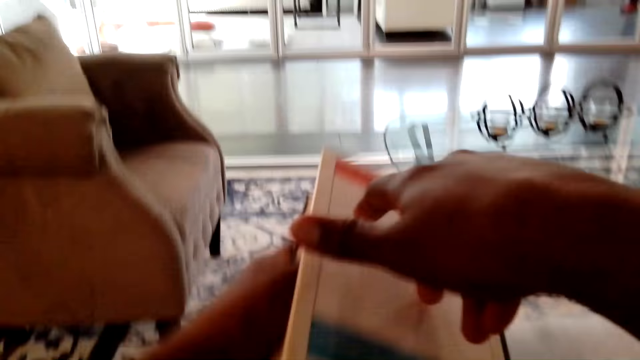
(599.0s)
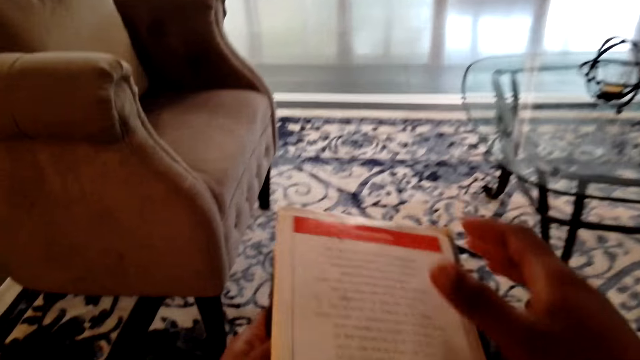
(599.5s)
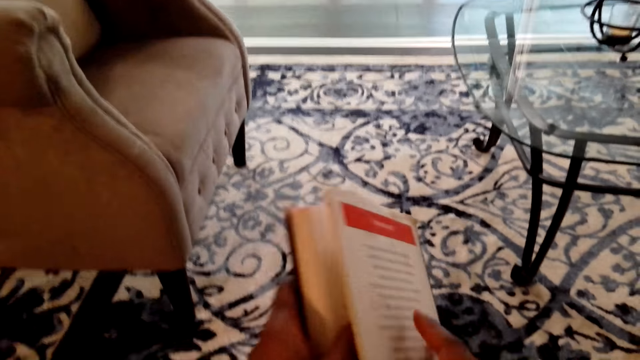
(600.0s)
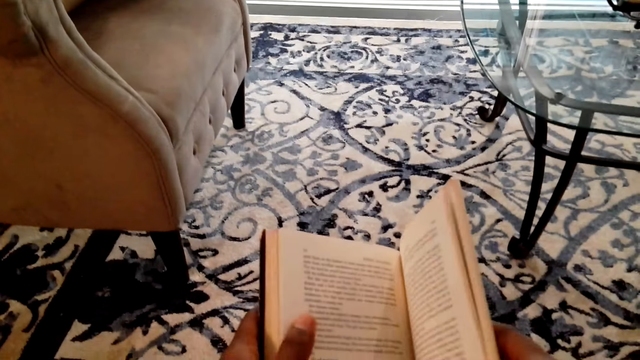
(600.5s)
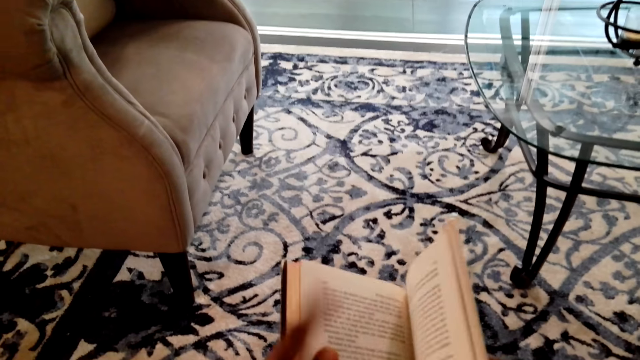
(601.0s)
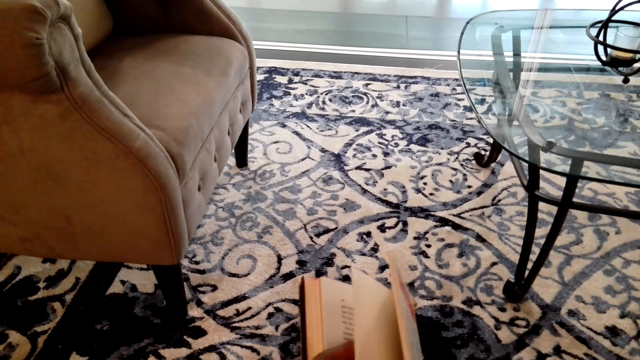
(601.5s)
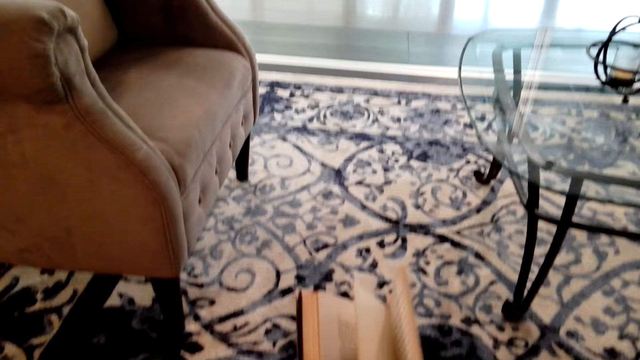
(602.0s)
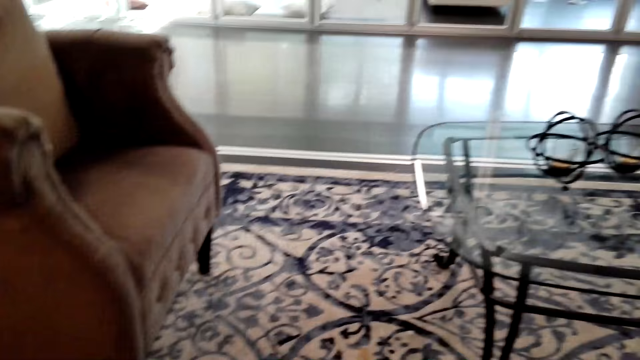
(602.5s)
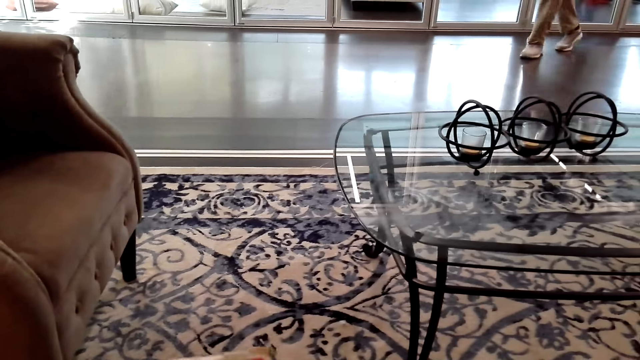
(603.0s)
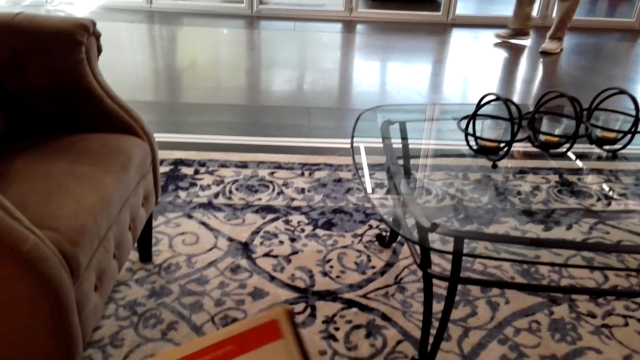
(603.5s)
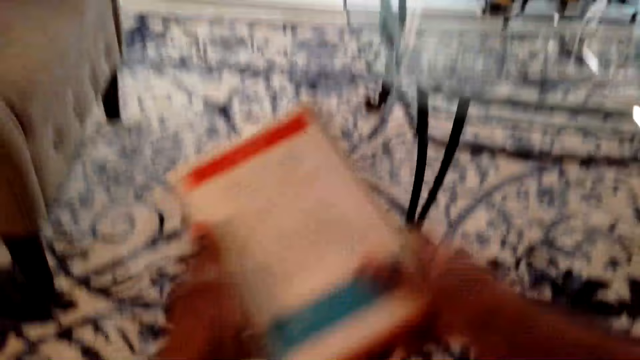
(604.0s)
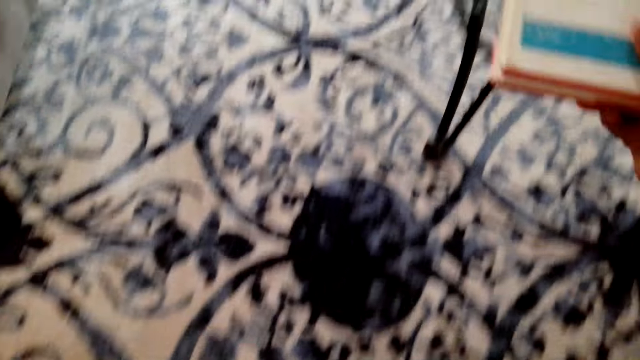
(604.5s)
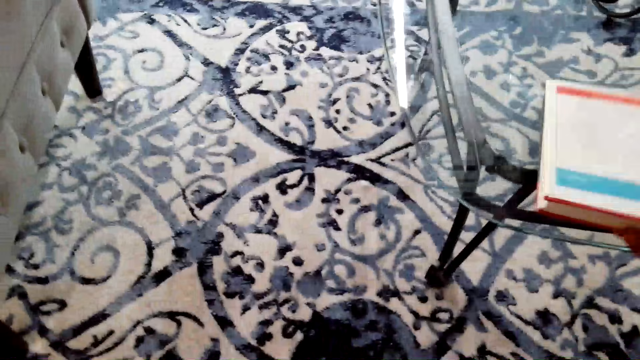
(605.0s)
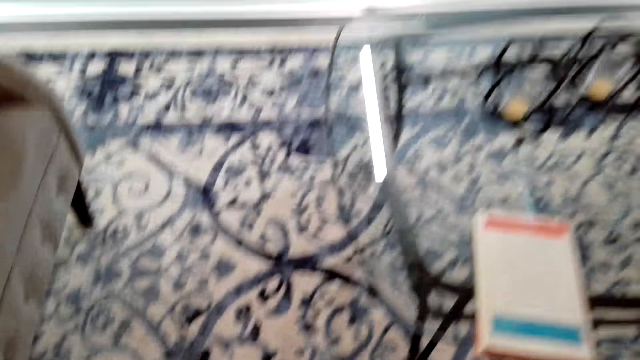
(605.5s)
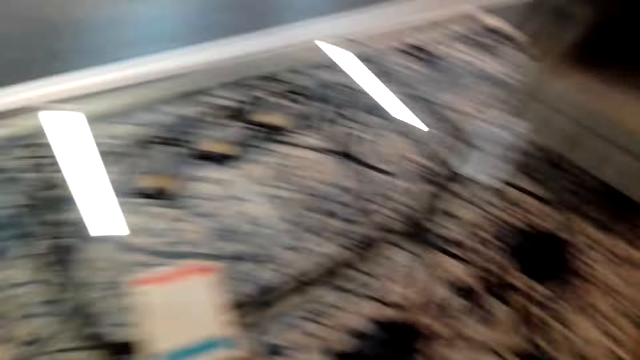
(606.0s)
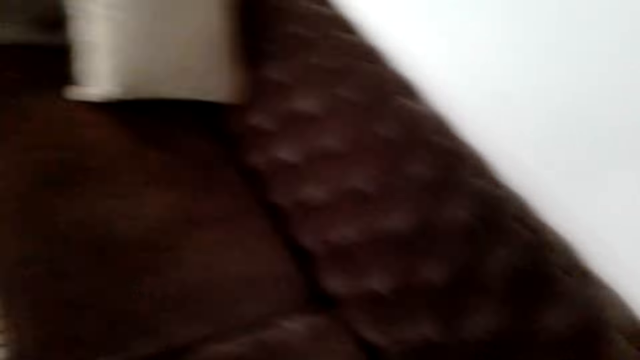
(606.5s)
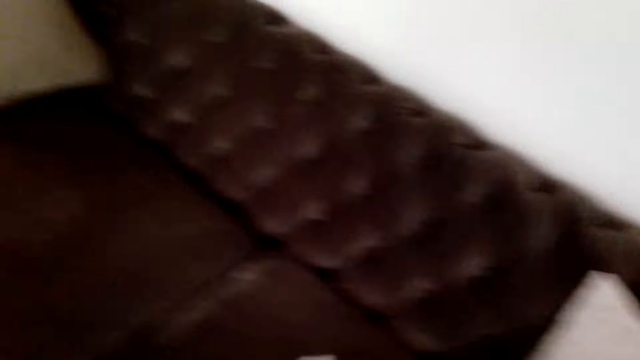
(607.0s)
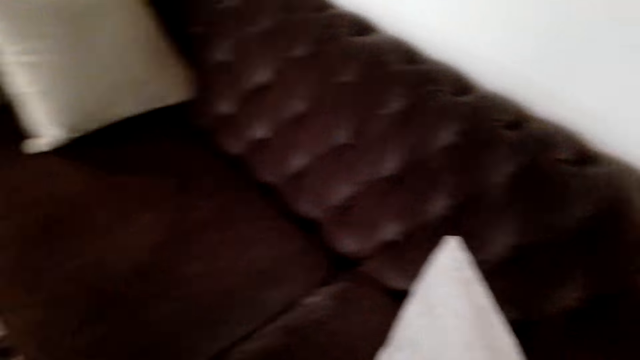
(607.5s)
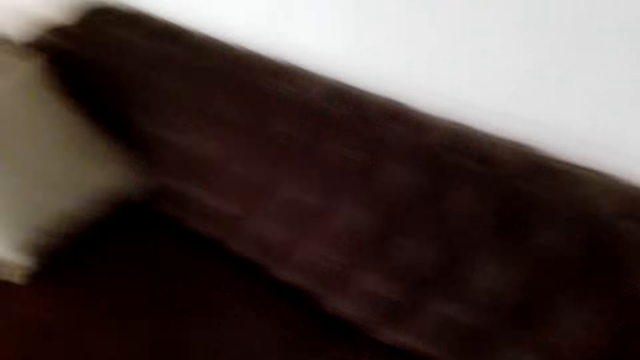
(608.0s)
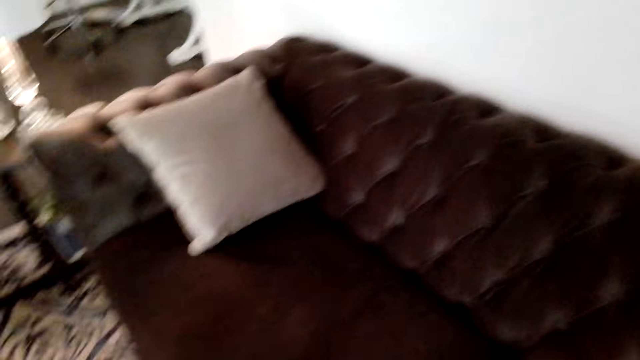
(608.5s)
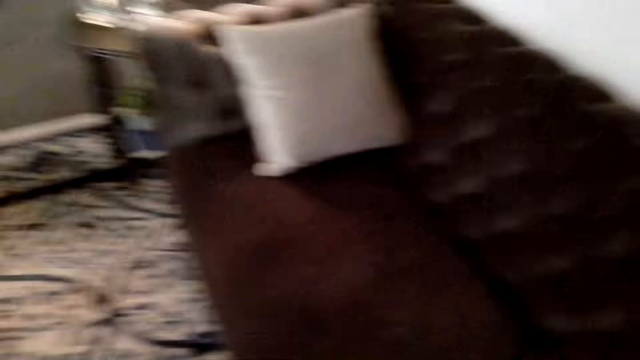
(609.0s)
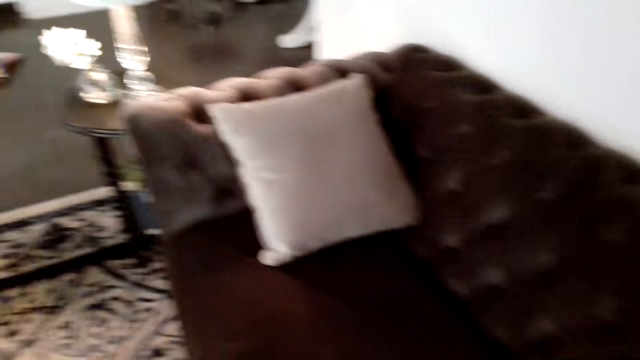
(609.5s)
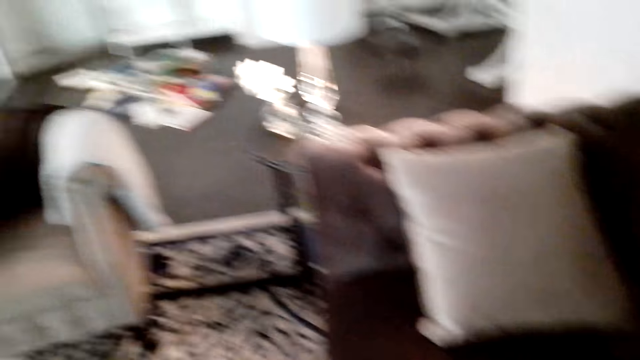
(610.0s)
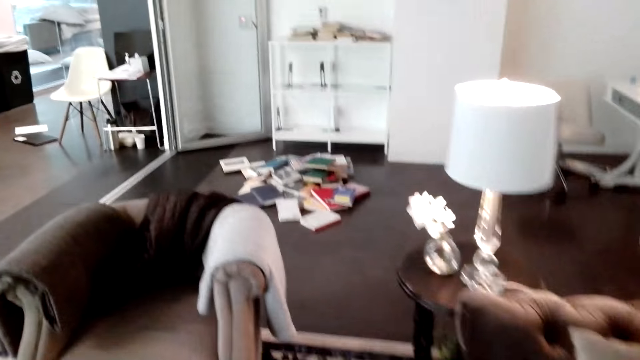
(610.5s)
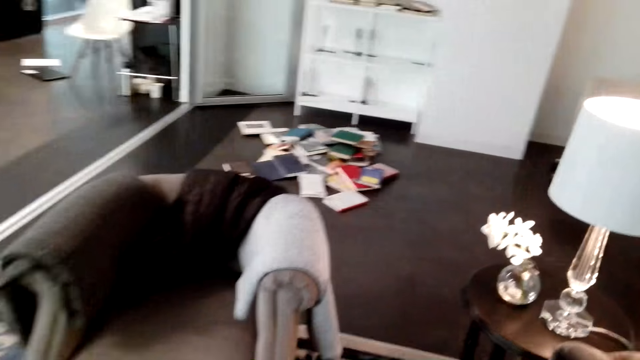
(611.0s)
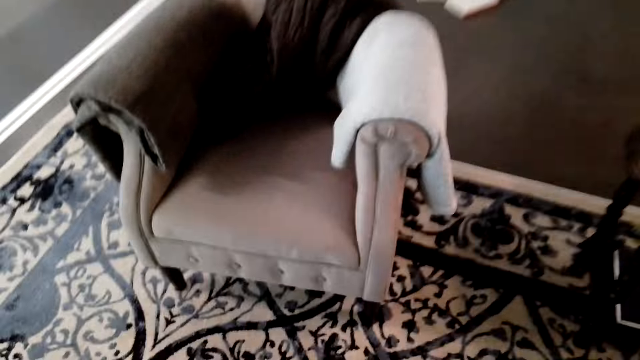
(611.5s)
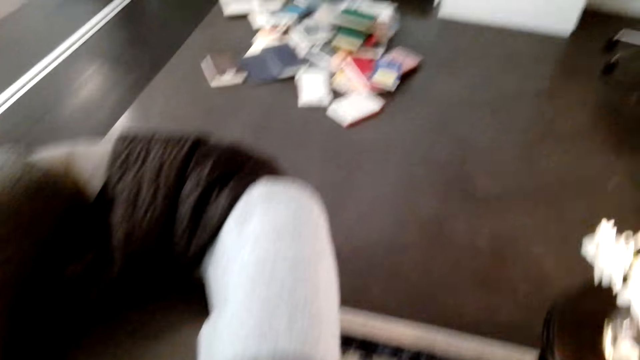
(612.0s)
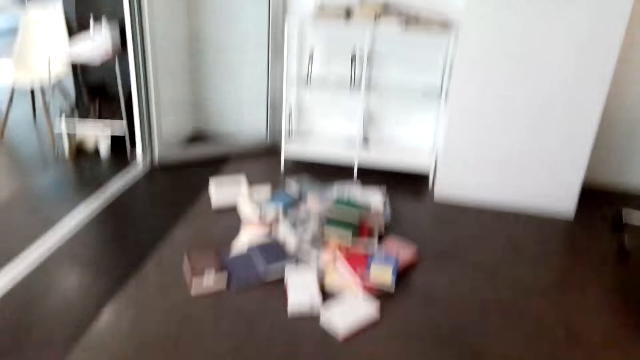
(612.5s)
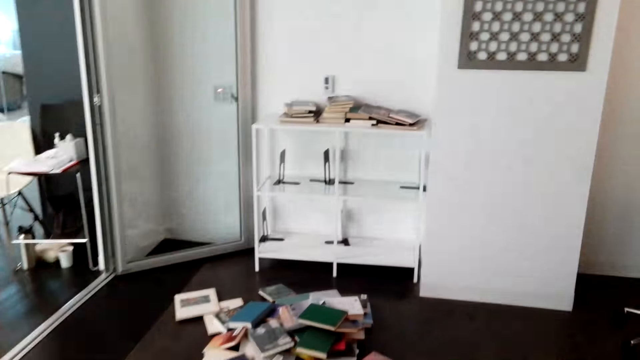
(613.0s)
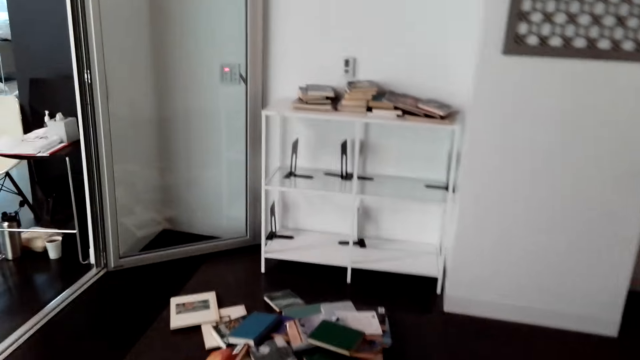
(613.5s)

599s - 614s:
The camera wearer closes the novel. They interact with a man. The camera wearer places the novel on the table. They stand up. They move a pillow. They look around. They walk towards the books on the floor.

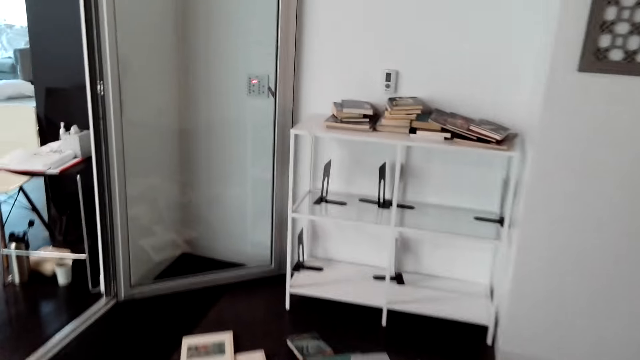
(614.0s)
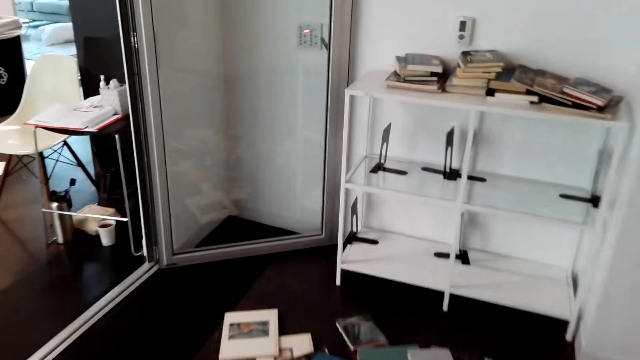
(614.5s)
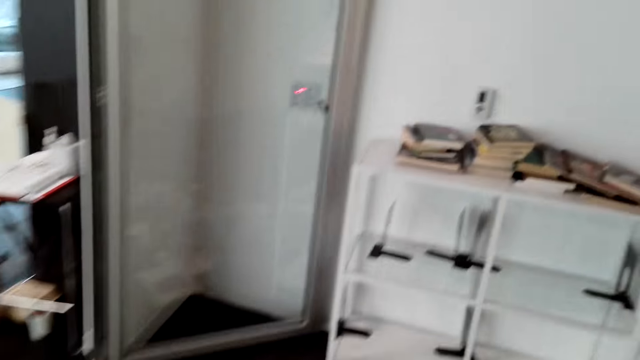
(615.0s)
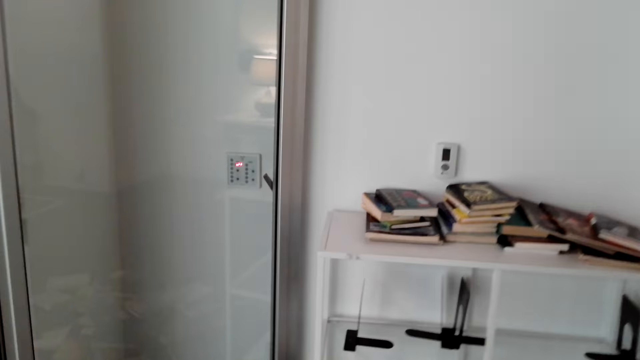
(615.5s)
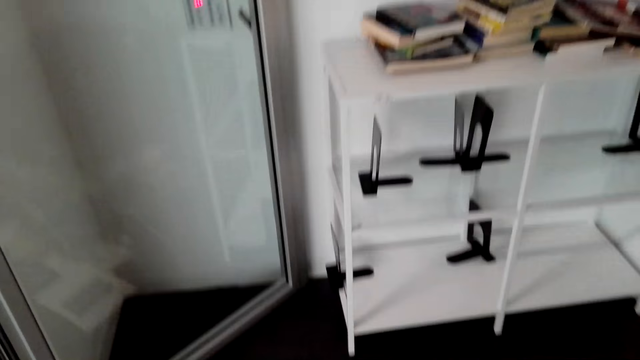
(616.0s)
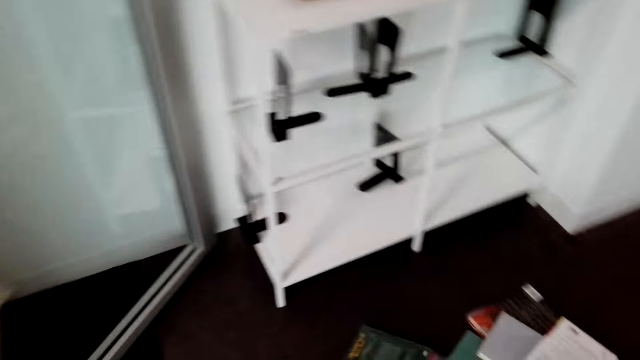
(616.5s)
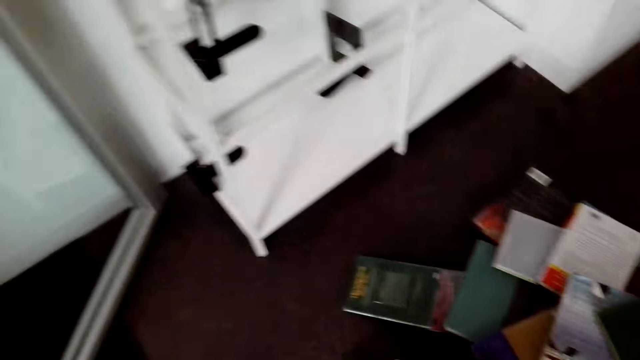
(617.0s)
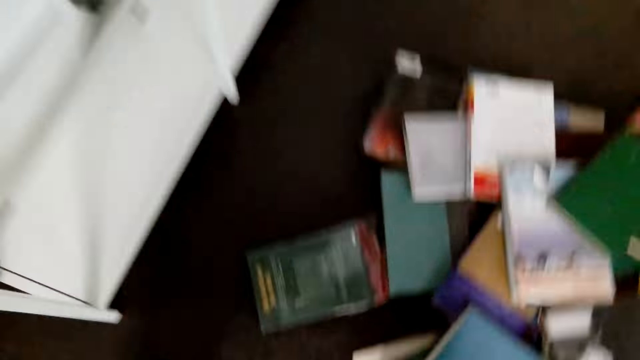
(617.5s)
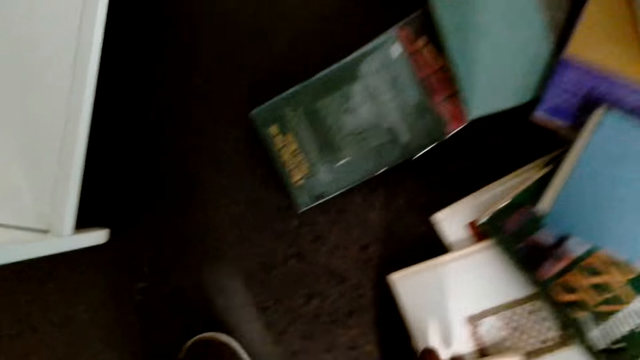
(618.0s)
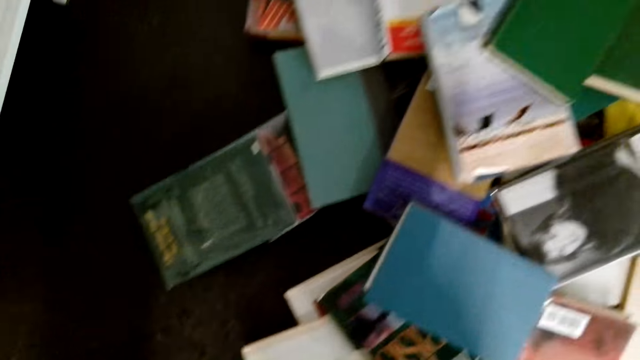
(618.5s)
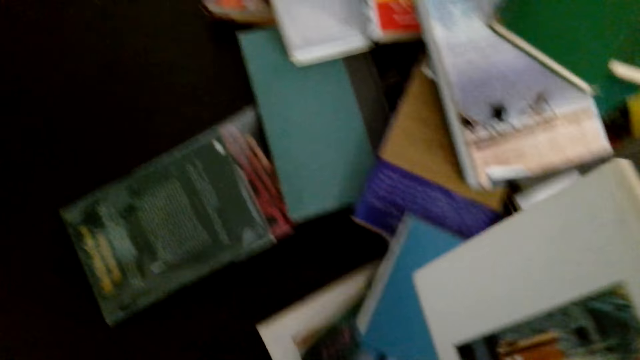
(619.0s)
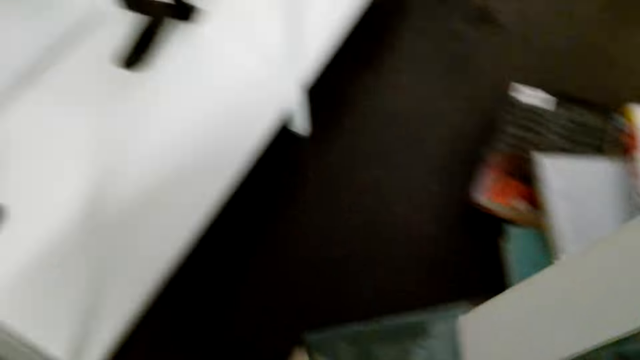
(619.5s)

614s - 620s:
The camera wearer collects the books on the floor.
